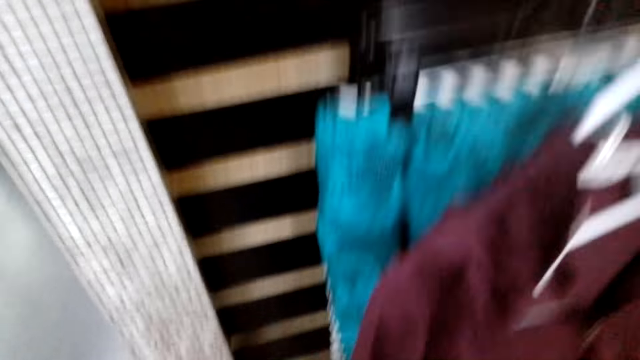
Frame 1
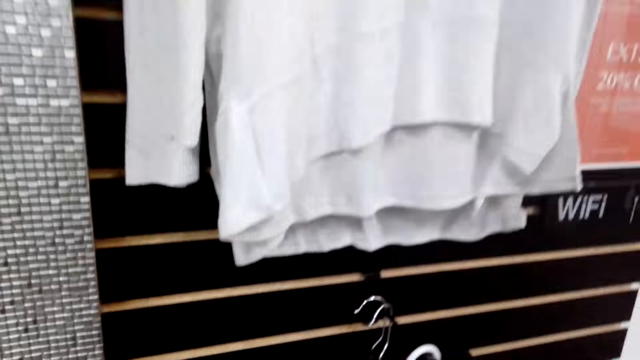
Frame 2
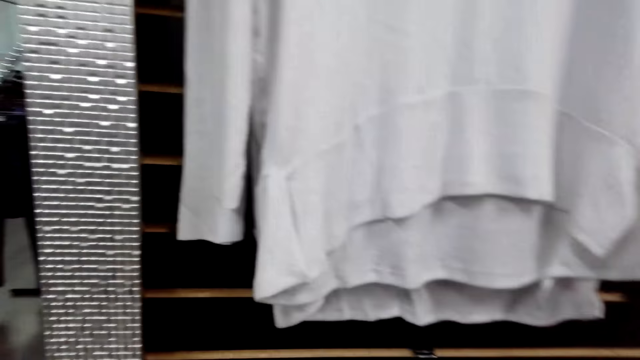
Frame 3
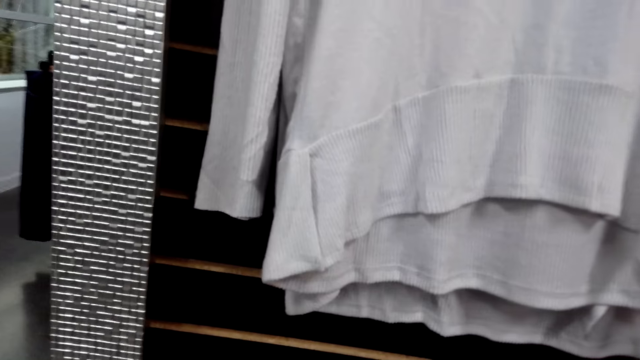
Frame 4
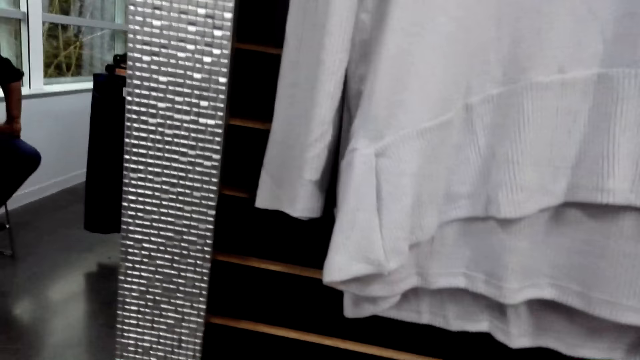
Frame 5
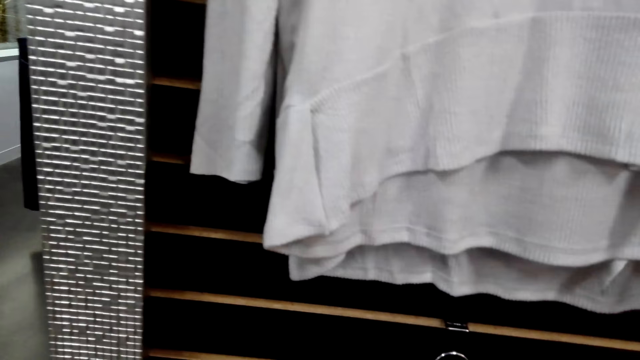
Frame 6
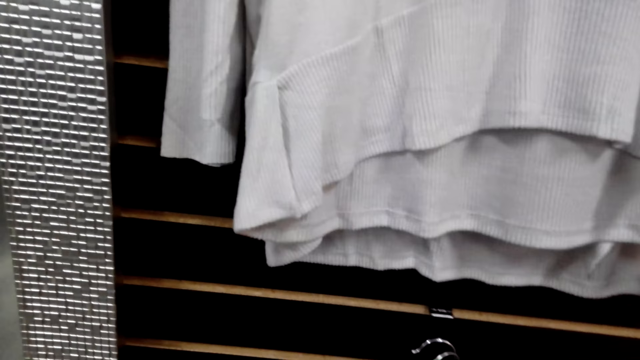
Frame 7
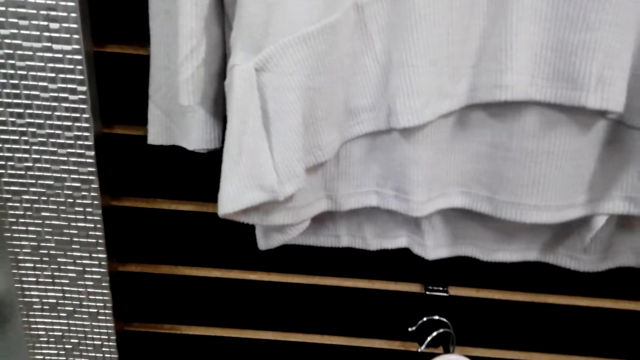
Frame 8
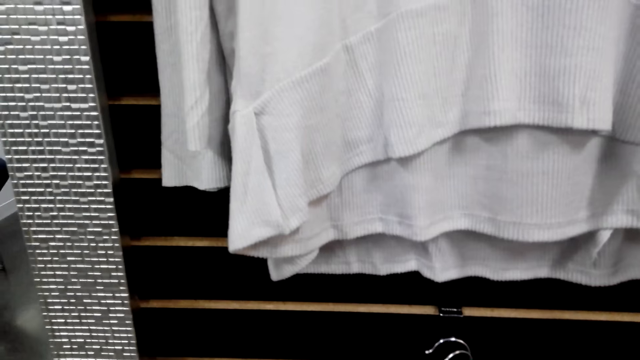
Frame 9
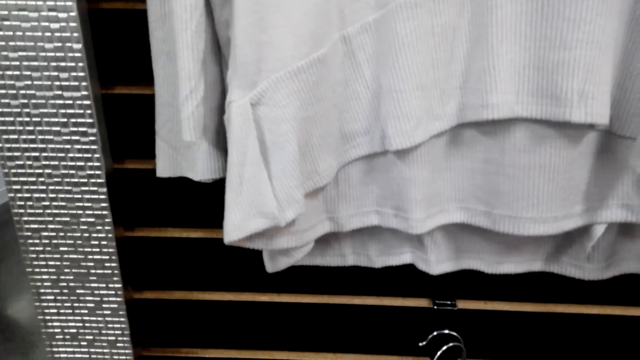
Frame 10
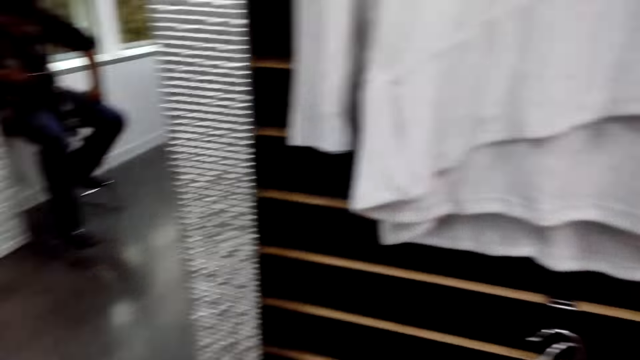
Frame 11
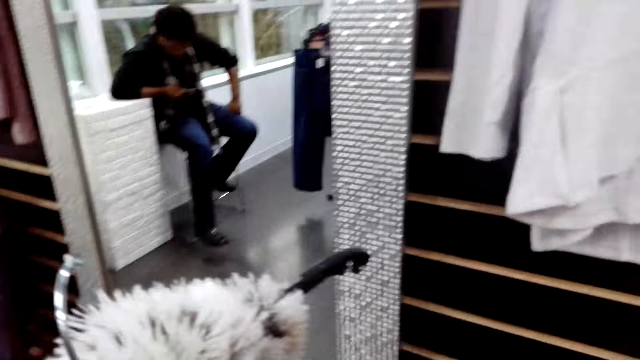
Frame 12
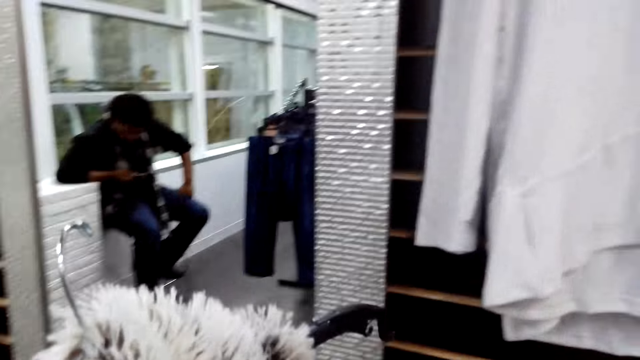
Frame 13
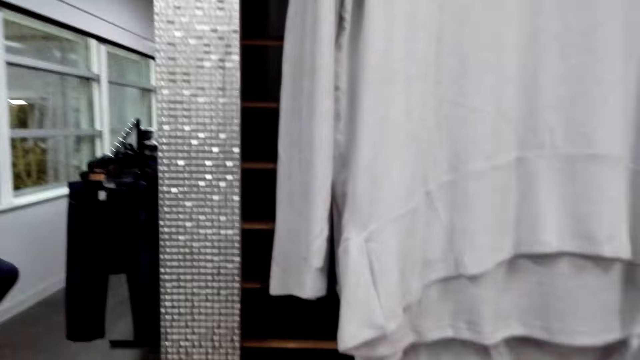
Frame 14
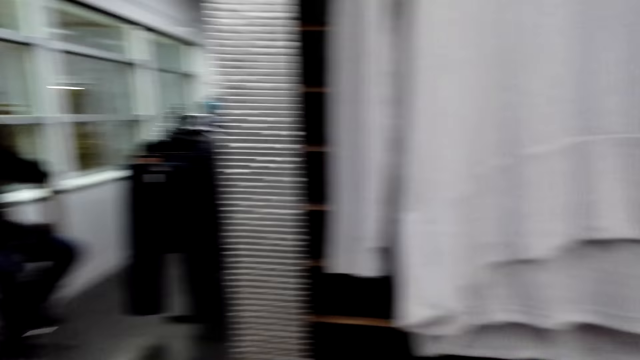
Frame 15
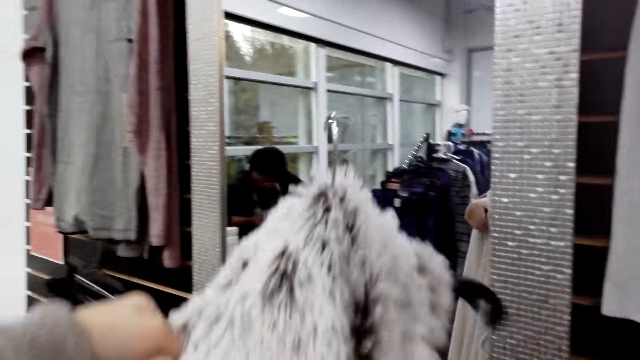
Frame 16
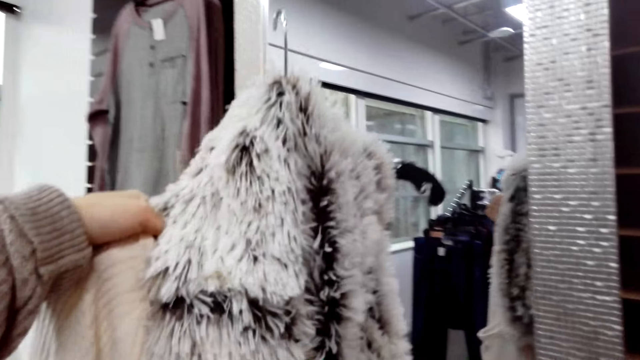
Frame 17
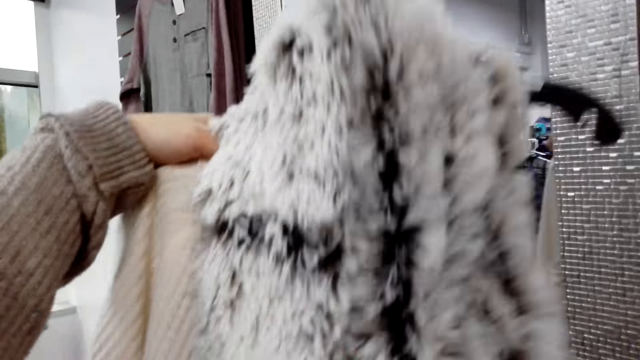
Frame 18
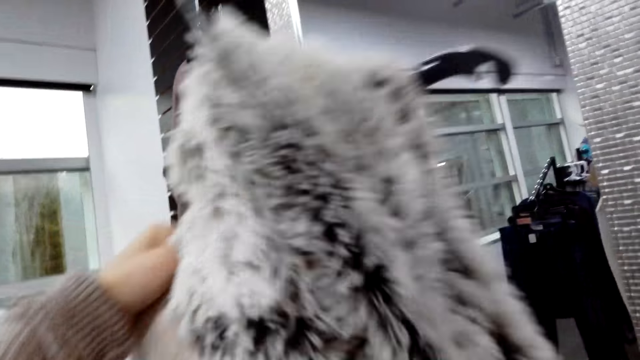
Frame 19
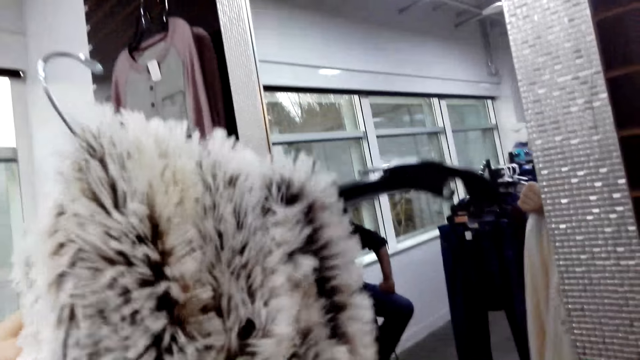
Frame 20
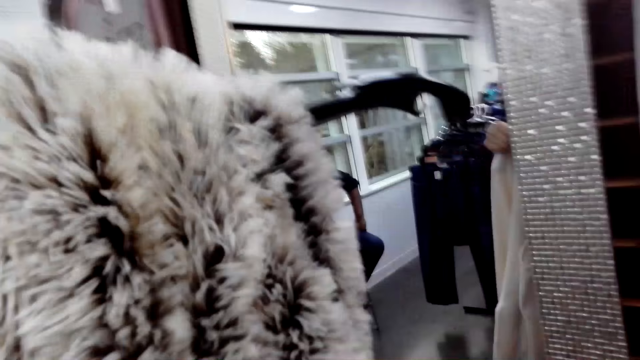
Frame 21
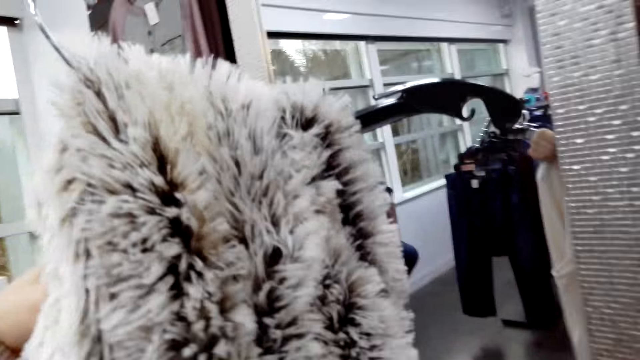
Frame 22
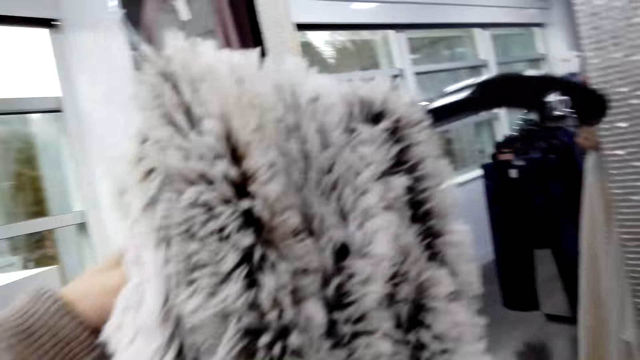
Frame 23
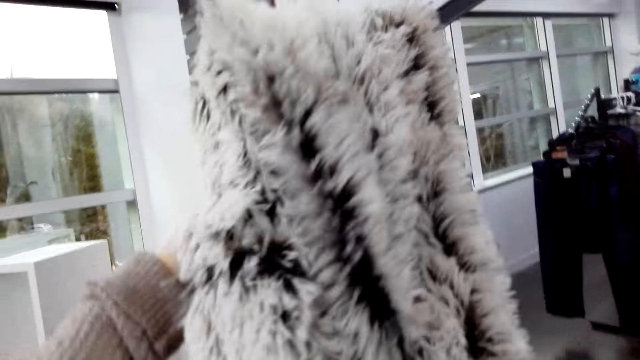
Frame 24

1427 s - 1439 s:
The camera wearer lifts up a sweater.

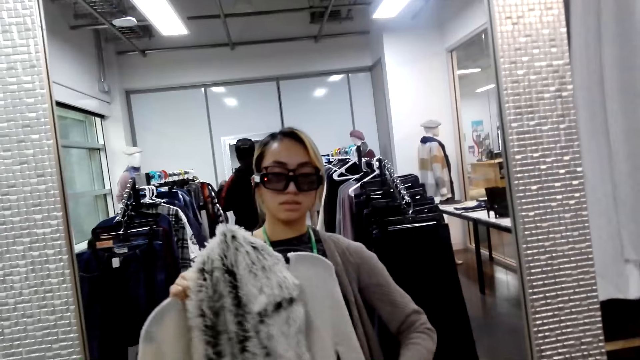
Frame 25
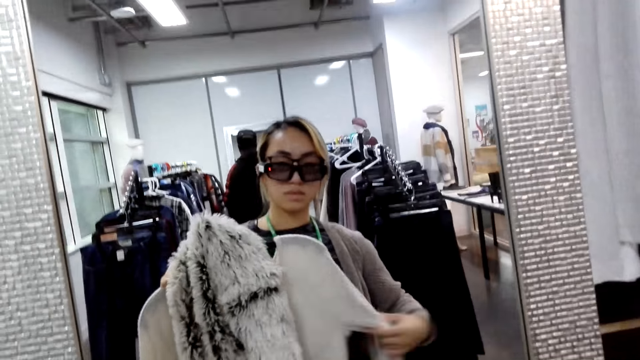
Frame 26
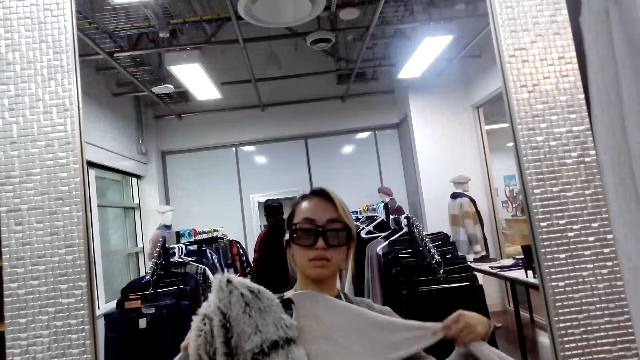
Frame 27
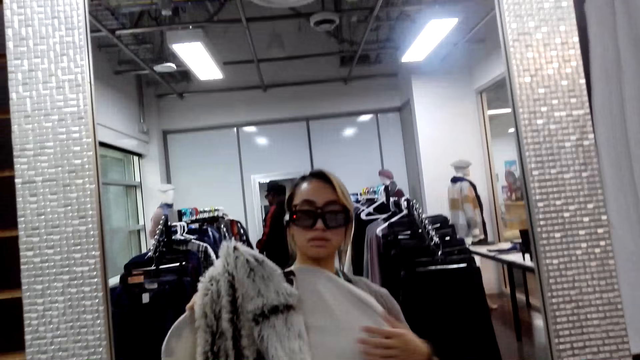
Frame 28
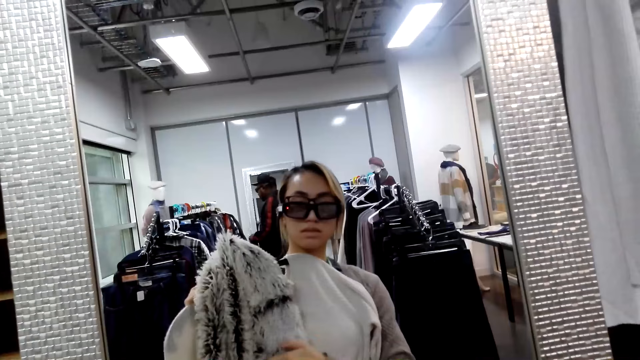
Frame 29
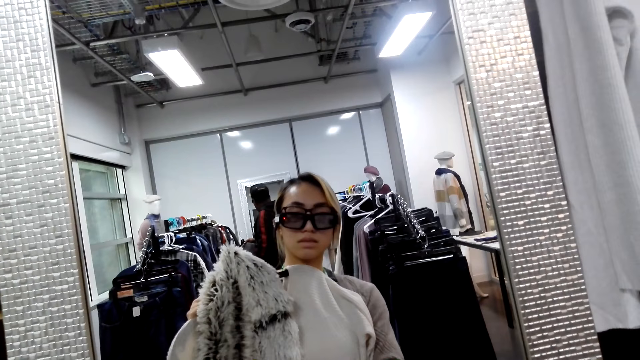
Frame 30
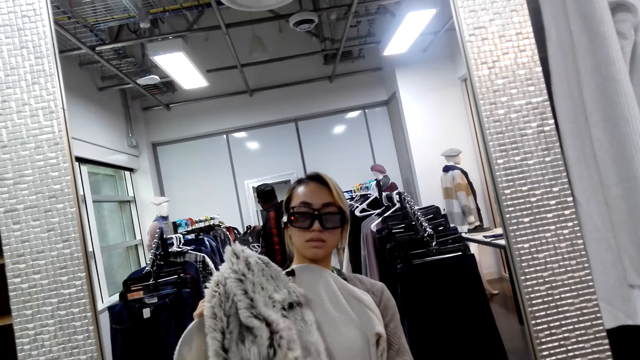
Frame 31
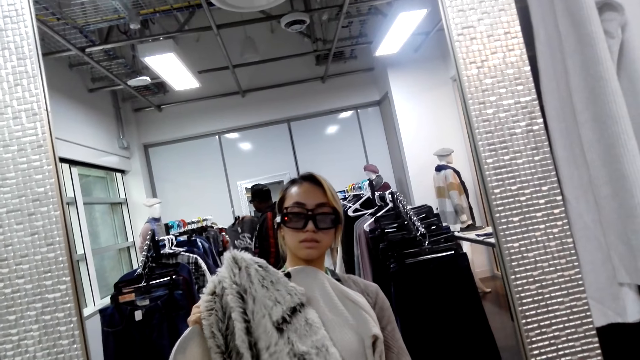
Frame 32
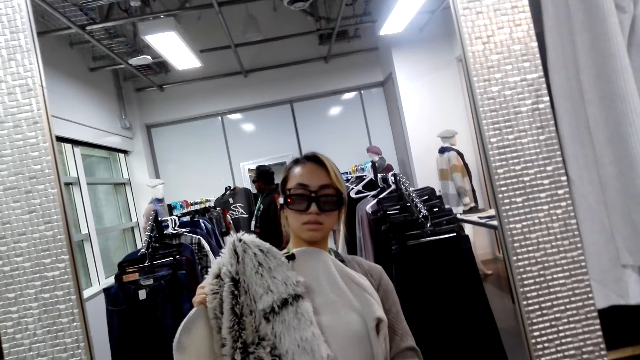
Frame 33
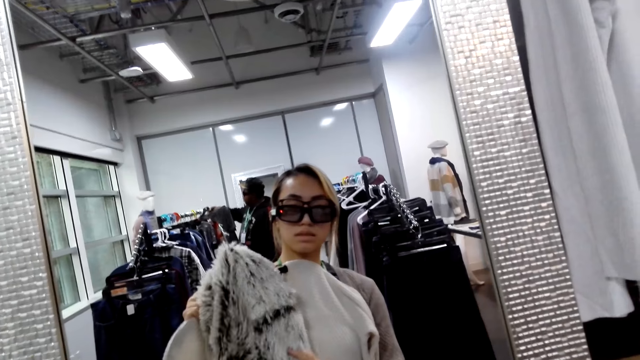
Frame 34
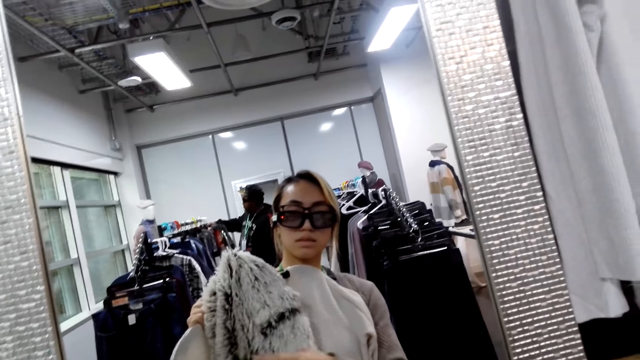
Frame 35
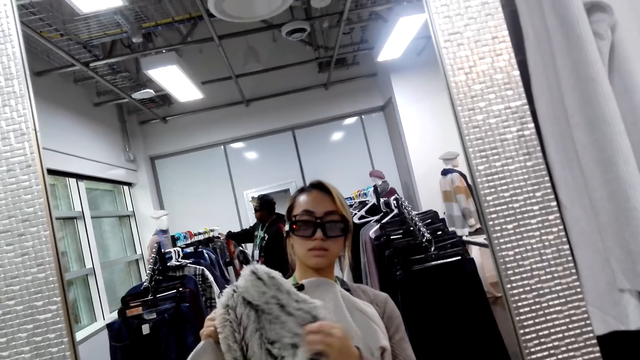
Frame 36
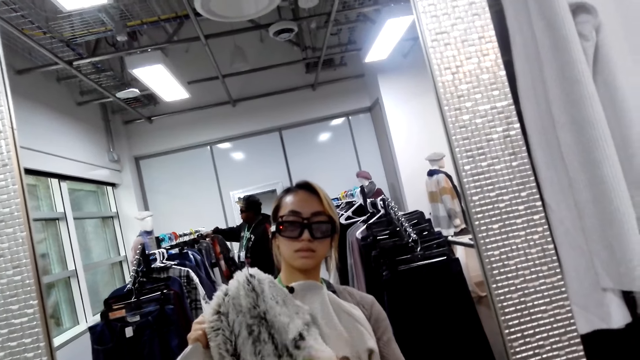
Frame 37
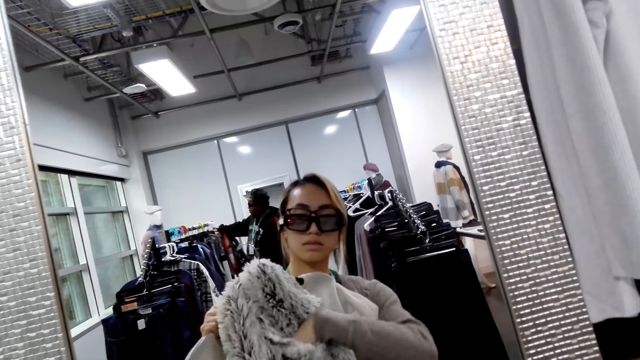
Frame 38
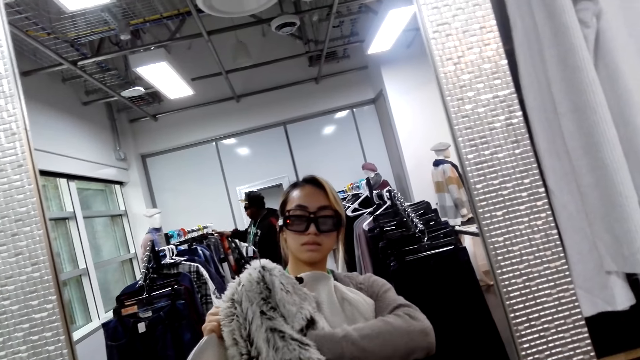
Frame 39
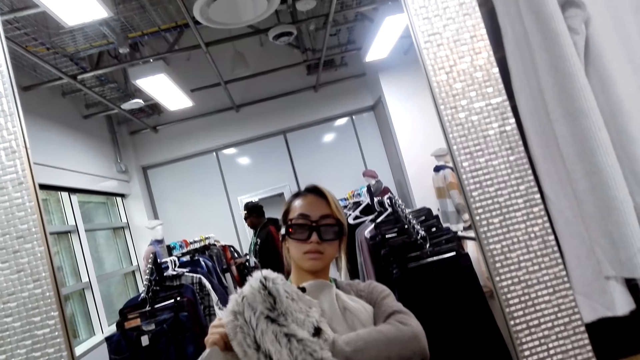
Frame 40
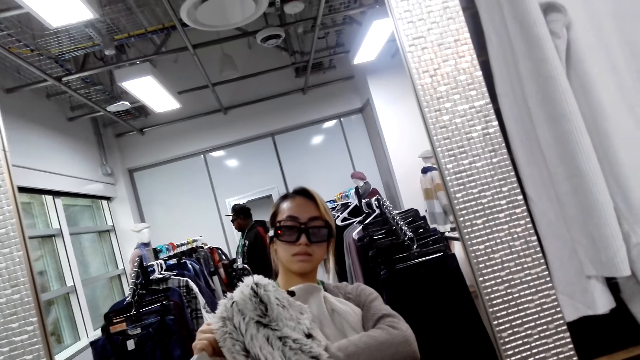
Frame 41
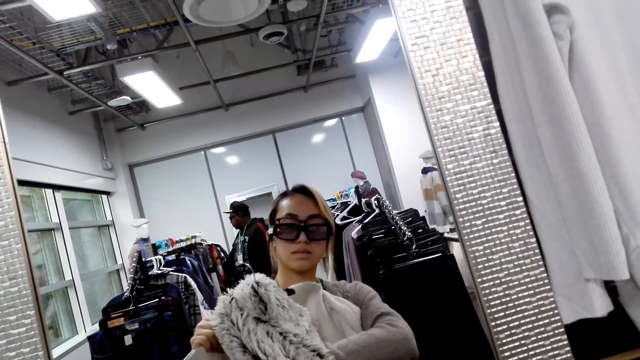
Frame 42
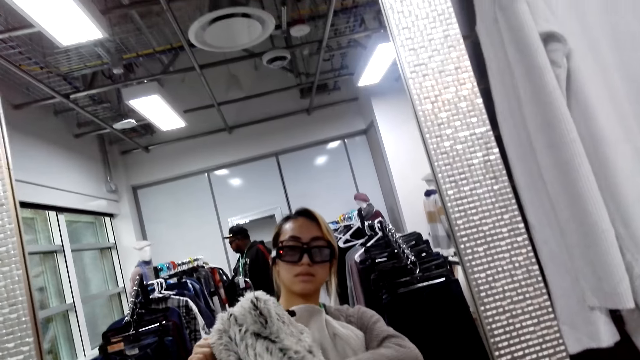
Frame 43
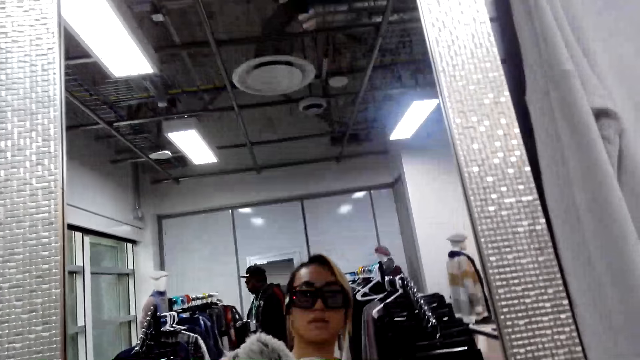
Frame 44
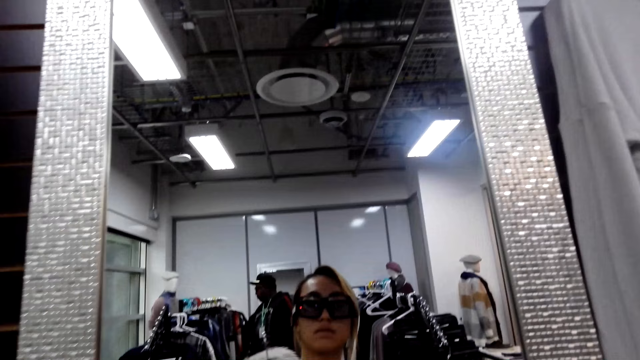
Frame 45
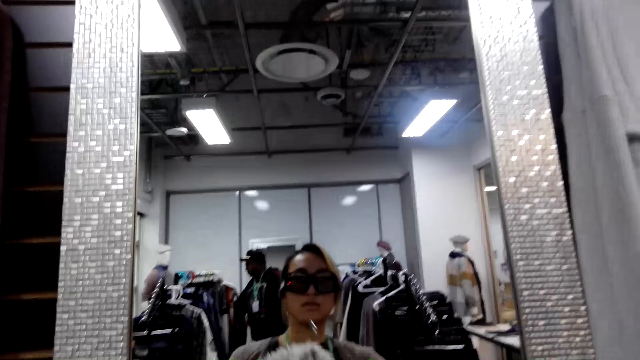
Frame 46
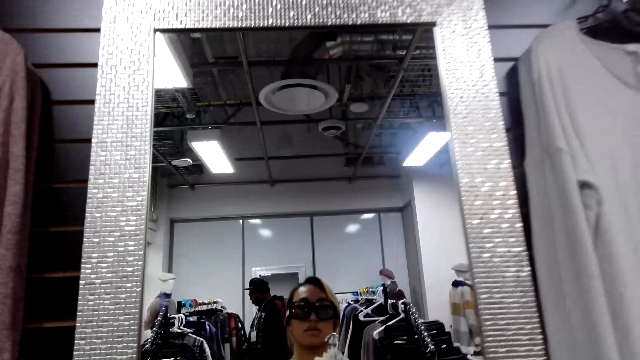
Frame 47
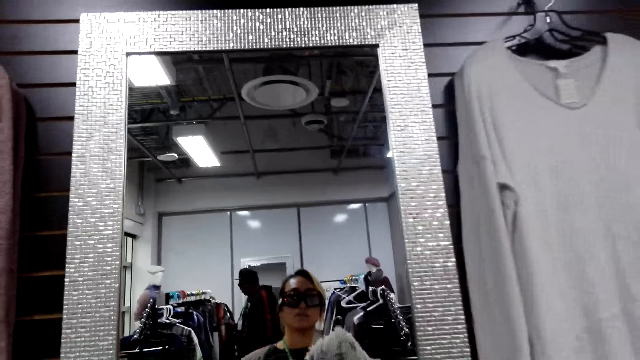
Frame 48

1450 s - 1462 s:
The camera wearer looks at the mirror. They fit the sweater on the mirror.
